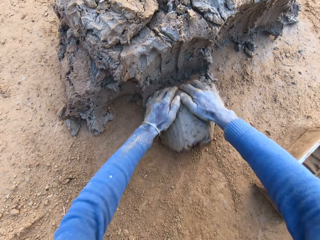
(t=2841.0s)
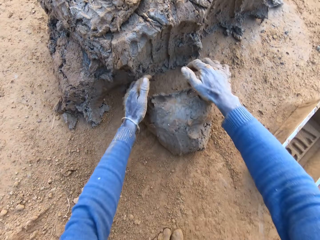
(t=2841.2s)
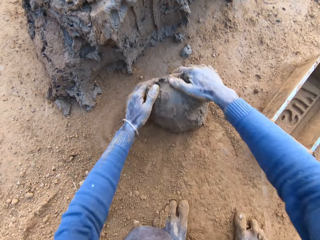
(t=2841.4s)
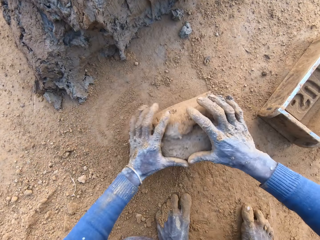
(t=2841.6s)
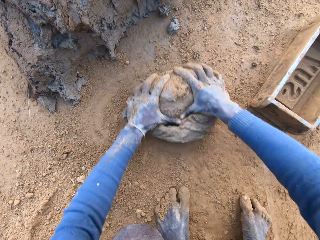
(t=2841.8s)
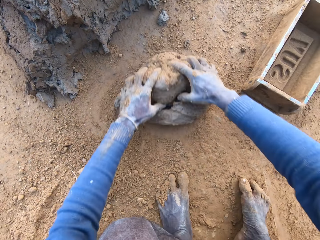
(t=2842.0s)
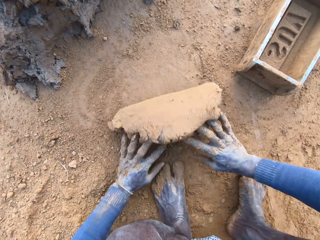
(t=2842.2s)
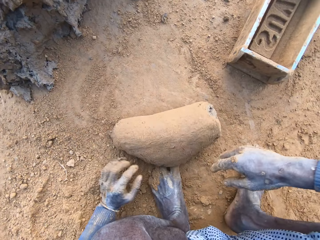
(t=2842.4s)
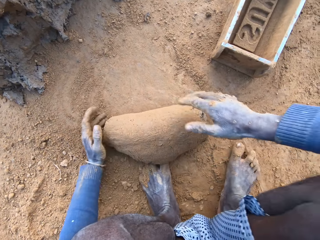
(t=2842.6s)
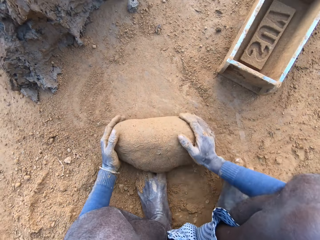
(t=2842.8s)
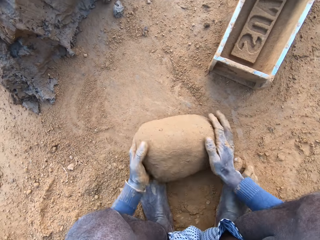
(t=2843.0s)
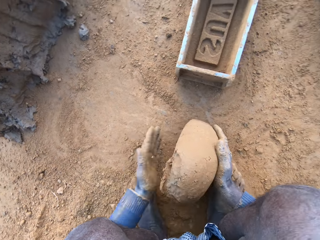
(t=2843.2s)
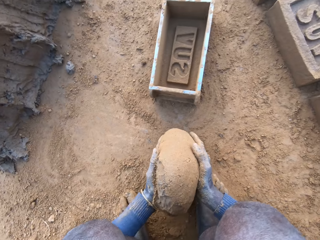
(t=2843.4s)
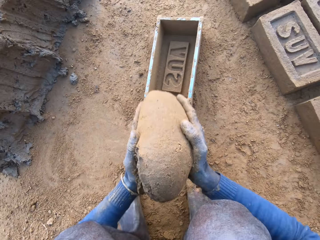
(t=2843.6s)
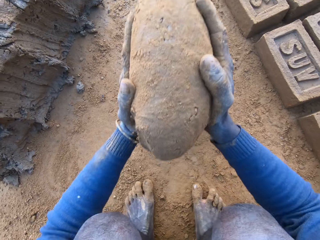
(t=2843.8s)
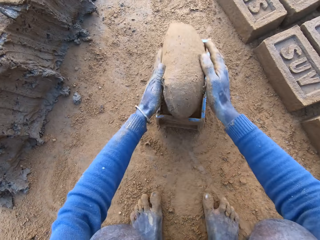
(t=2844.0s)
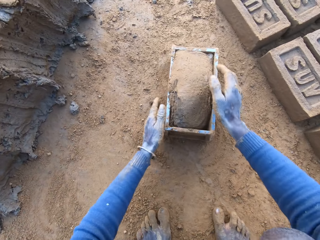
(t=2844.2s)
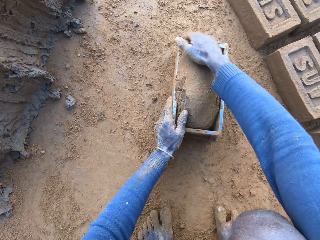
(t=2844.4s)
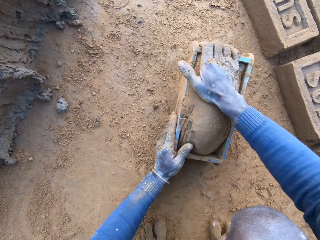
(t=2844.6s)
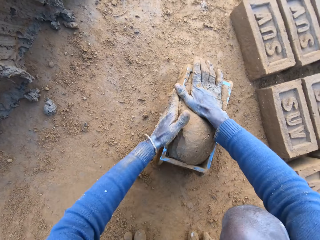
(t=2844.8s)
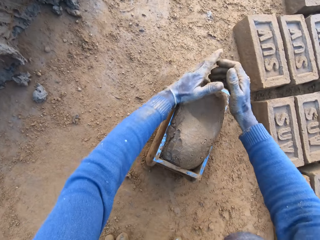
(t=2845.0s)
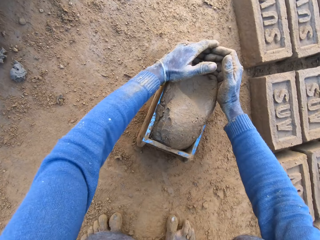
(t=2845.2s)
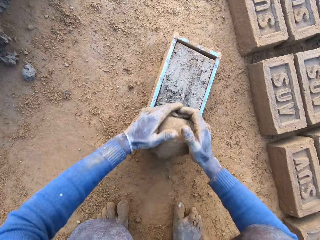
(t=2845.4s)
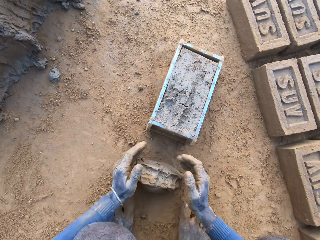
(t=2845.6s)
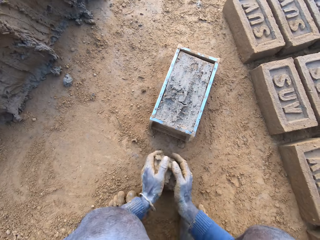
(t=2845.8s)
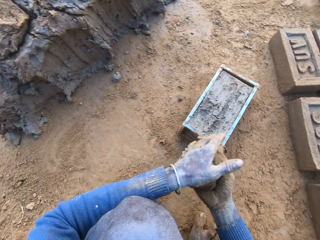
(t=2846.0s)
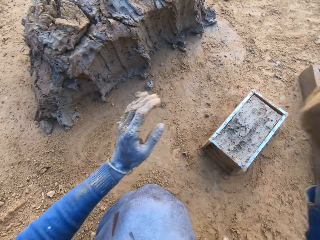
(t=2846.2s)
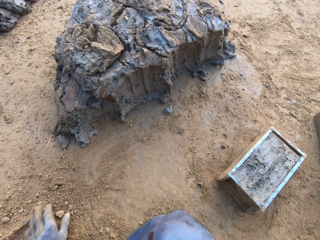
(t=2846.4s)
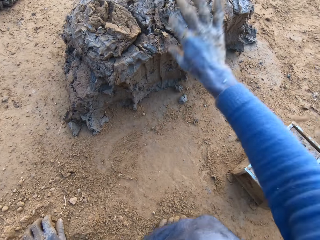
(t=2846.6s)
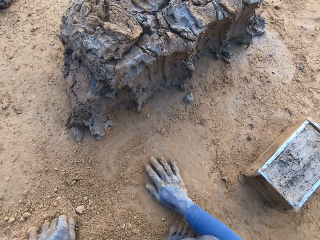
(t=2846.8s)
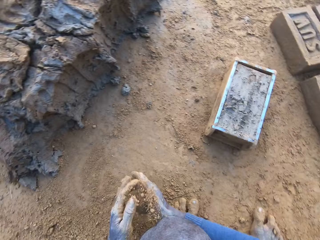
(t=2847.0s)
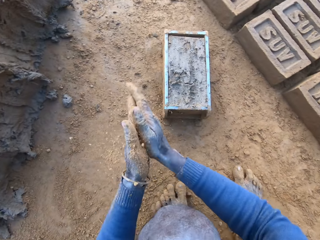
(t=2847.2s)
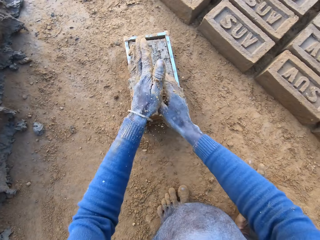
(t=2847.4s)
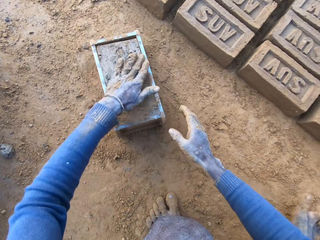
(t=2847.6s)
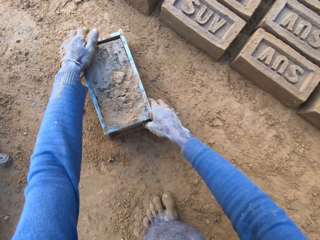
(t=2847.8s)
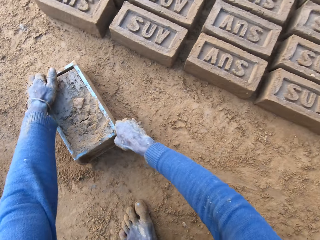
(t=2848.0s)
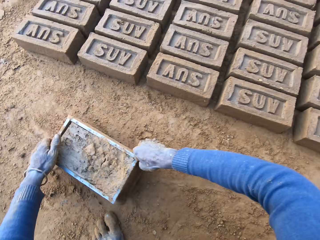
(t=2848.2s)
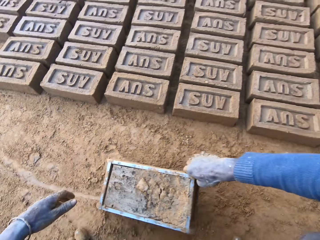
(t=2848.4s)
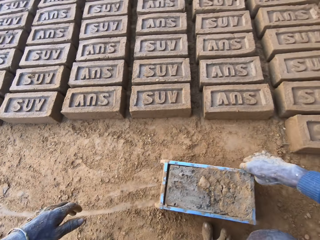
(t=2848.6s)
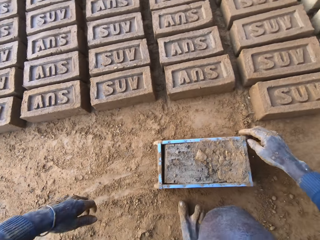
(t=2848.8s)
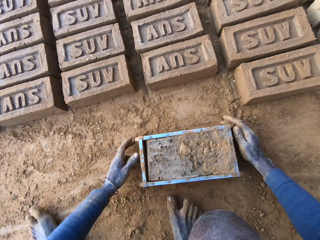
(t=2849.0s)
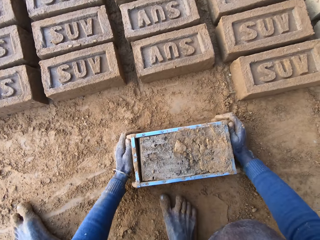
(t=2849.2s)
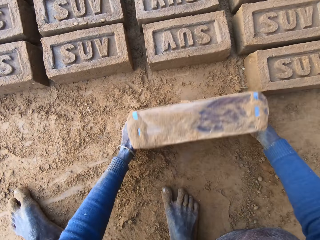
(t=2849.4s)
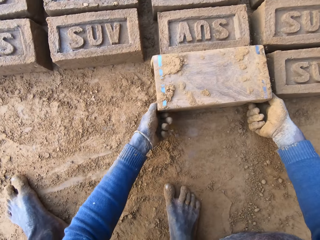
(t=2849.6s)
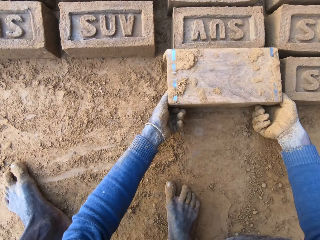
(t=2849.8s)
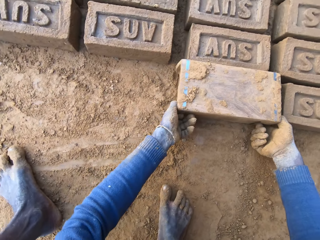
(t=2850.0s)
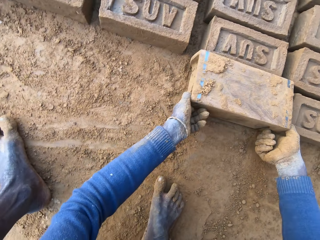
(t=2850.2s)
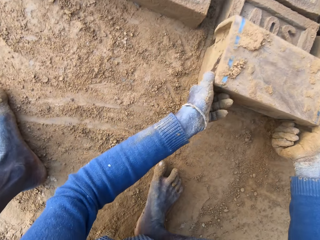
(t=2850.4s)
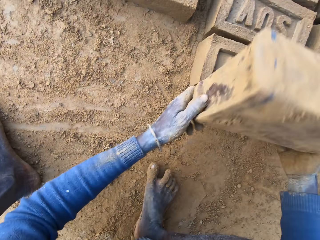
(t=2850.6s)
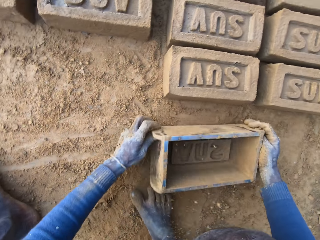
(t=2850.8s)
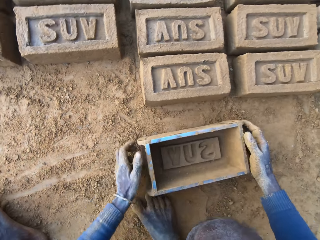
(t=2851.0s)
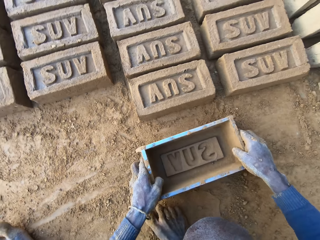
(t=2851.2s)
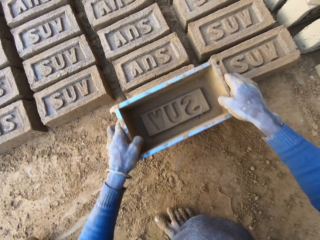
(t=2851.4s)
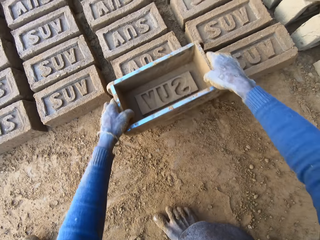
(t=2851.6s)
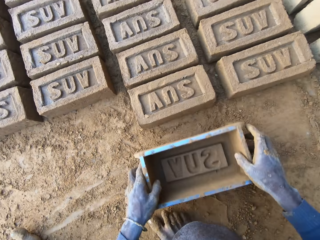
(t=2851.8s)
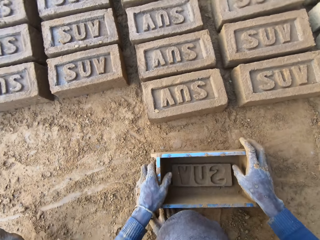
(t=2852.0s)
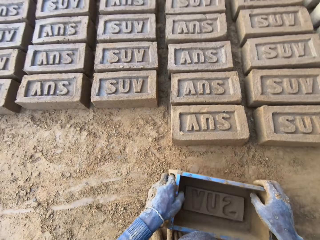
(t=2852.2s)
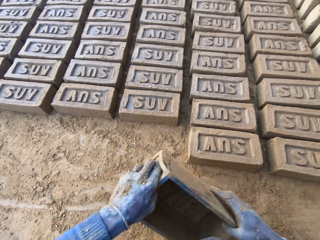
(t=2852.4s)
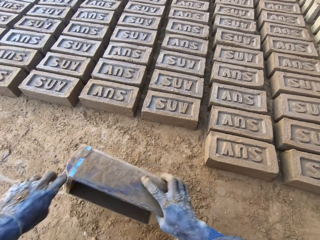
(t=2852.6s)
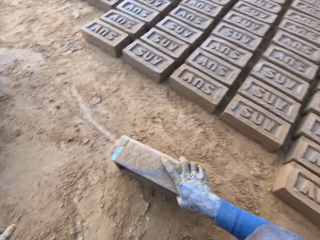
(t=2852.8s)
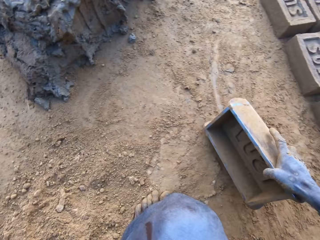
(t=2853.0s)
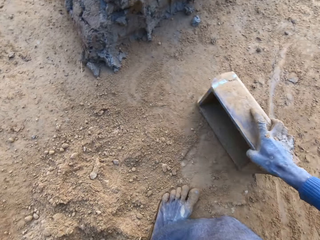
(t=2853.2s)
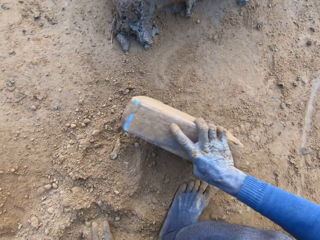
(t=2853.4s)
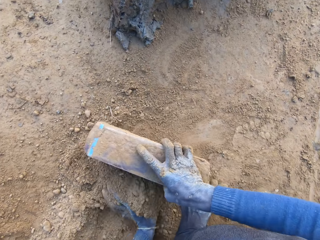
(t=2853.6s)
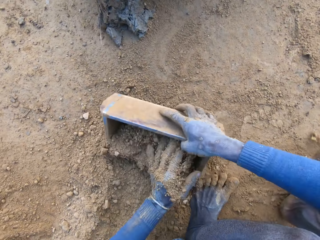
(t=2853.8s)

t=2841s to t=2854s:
The camera wearer scoops some mortar or clay with his hands. He rolls the clay on the ground and adjusts the mortar on the ground. He packs the mortar on the ground with his hands. He drops the mortar inside the brick molder or mould. He adjusts the mortar inside the brick molder. He removes the excess clay from the brick mould. He throws the mortar on the remaining mortar on the ground. He rubs his hands with some sand and rubs sand on the surface of the mortar inside the brick molder. He drags the brick molder with mortar with both hands. He puts the brick mould upside down. He pours out the brick on the ground out of the brick molder. He holds the brick mould and adjusts the brick with the brick molder.

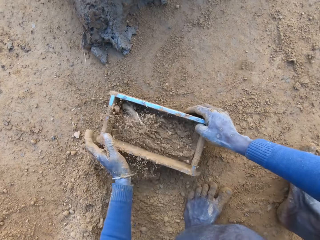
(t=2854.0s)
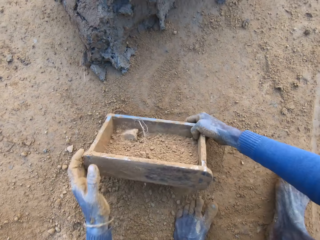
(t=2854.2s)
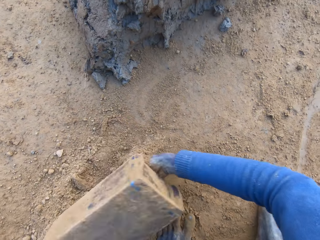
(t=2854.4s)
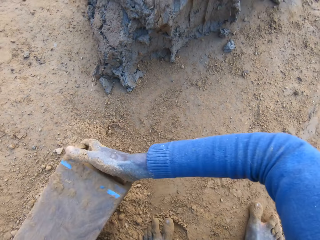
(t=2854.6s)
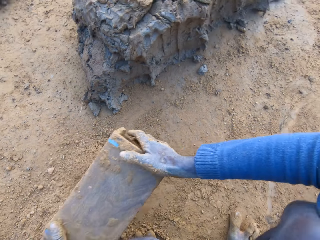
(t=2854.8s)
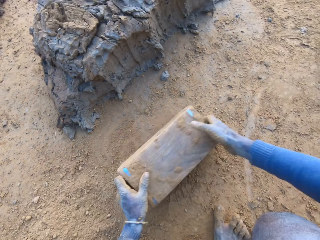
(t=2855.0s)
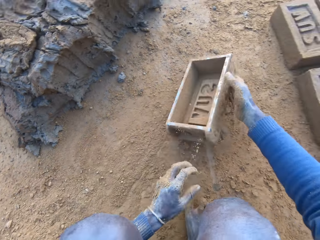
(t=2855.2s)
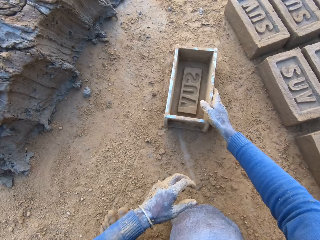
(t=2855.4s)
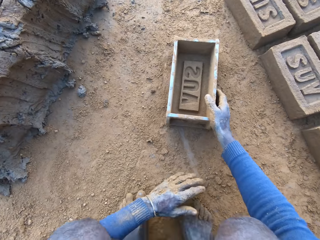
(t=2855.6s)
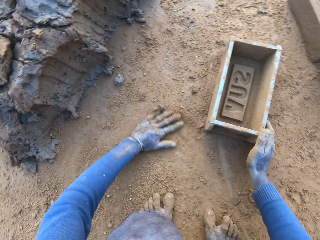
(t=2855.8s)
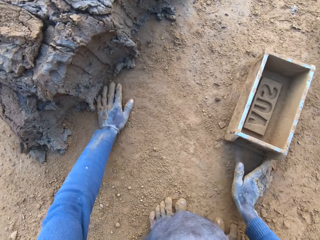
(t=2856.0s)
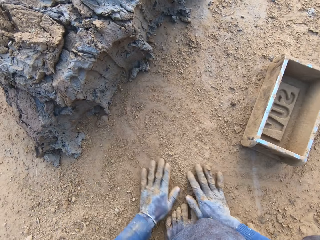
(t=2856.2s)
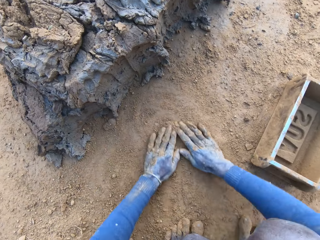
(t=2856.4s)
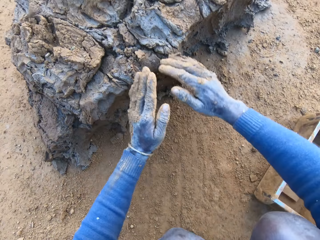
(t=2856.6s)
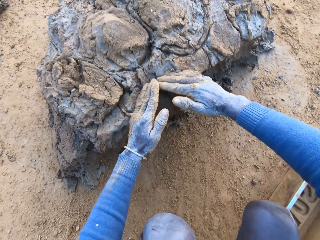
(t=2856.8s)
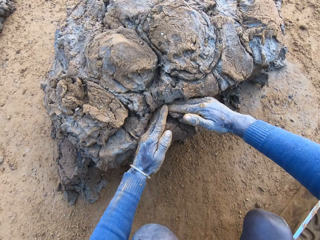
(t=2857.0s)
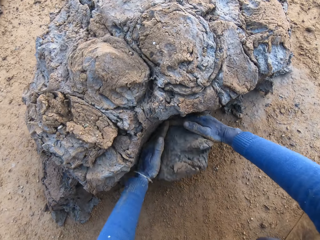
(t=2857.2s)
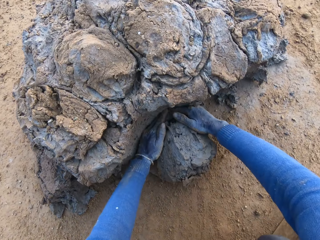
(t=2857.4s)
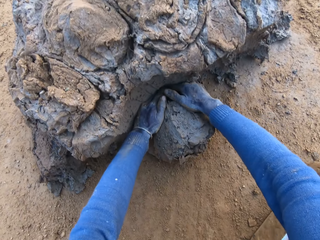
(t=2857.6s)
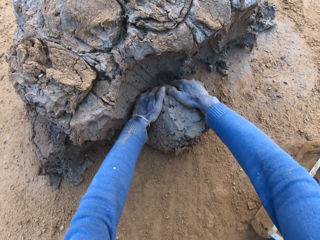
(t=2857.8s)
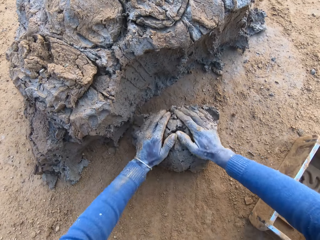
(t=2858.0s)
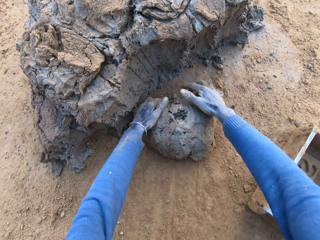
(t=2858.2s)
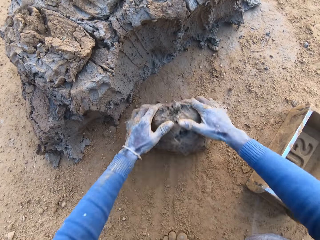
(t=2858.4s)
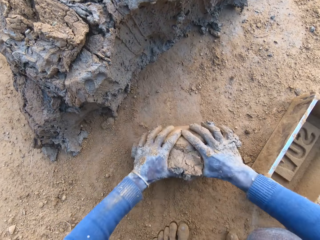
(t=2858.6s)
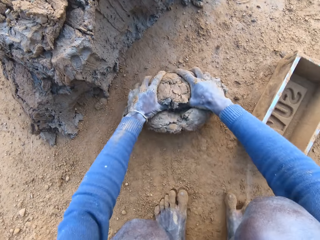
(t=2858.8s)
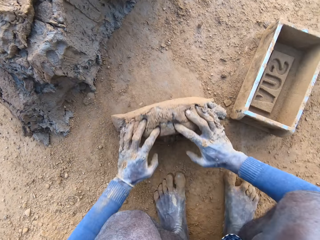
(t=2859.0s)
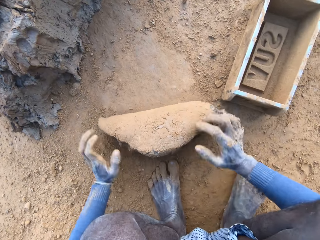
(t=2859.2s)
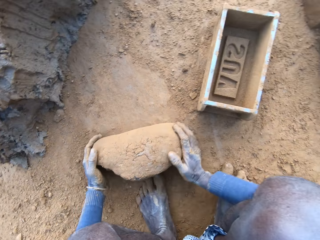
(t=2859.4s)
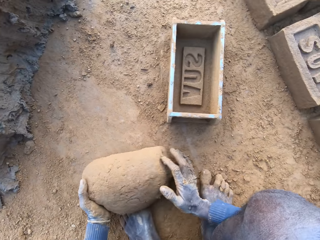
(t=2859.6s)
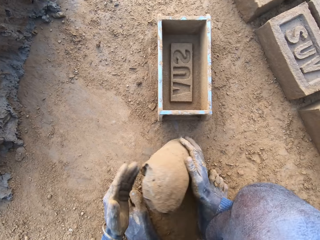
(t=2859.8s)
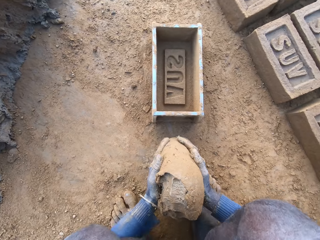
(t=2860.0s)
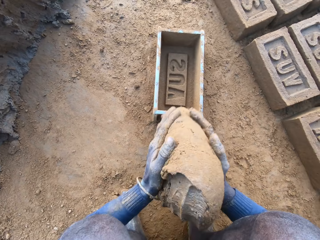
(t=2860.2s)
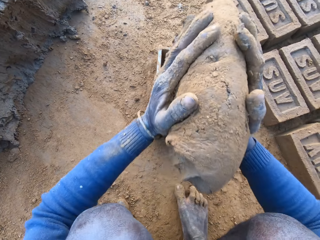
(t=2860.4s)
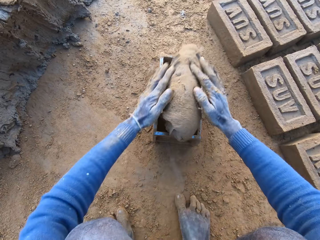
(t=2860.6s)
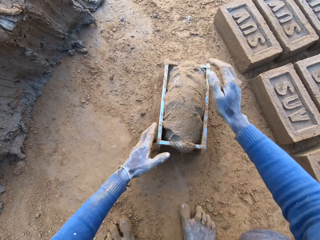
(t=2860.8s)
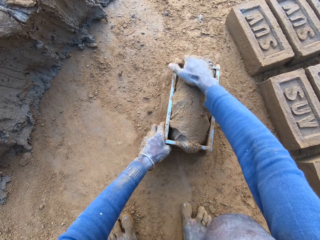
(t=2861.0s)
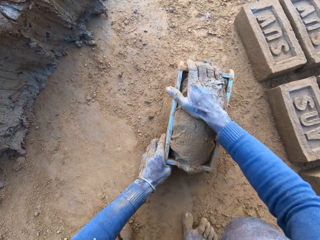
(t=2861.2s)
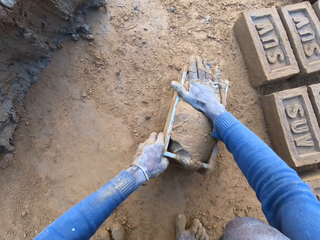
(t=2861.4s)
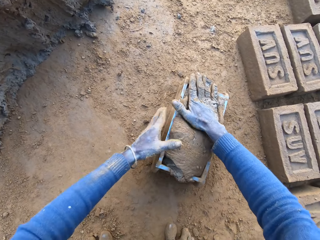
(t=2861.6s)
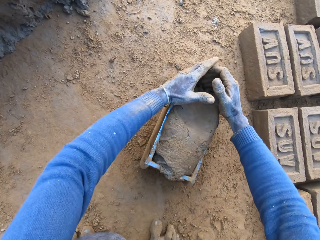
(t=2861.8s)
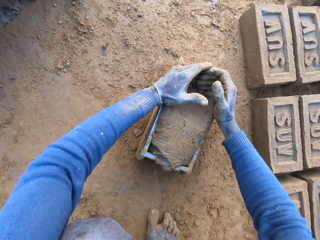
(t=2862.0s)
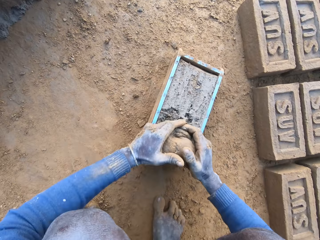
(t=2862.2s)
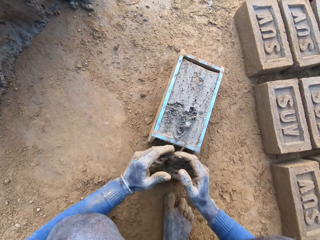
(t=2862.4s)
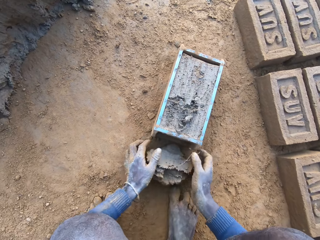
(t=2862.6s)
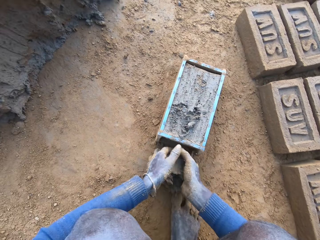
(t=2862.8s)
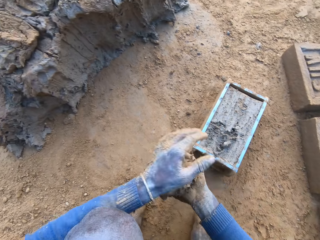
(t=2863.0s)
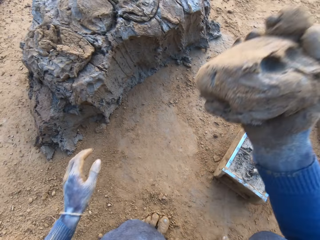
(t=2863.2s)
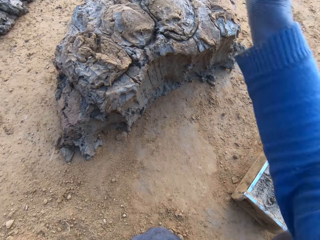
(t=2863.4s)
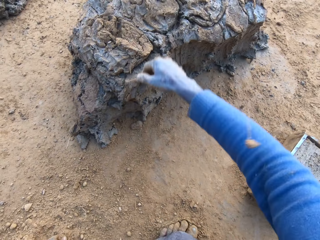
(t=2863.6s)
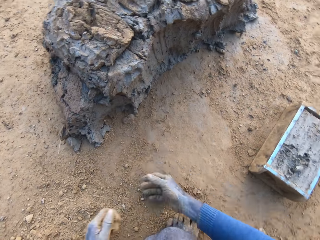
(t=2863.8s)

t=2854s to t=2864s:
The camera wearer packs some sand or soil with a brick molder or mould and puts the soil in the brick mould. He pours out the sand in the brick molder on the ground. He throws the brick molder on one side with his hands. He puts the soil in the brick mould. He rubs his hands on the ground. He scoops some mortar or clay with his hands. He rolls the clay on the ground. He packs the mortar on the ground with his hands. He drops the mortar inside the brick molder. He adjusts the mortar inside the brick molder. He removes the excess clay from the brick mould.
